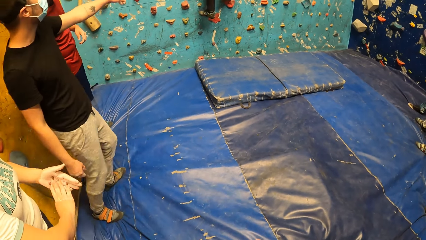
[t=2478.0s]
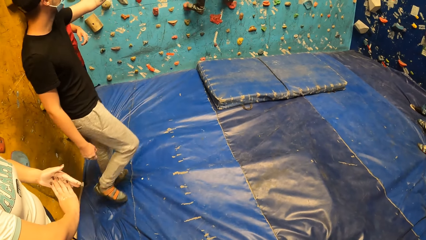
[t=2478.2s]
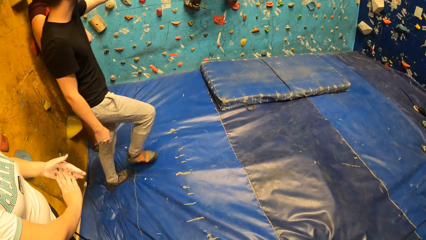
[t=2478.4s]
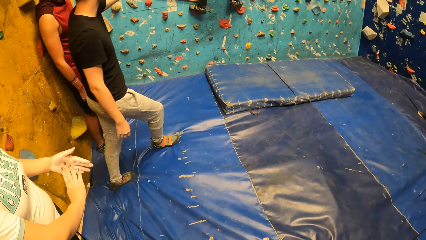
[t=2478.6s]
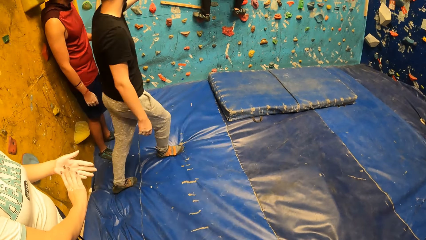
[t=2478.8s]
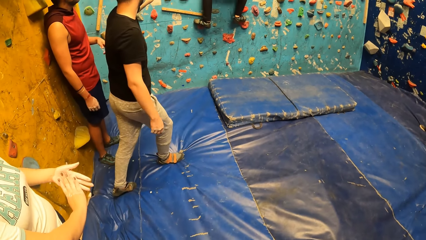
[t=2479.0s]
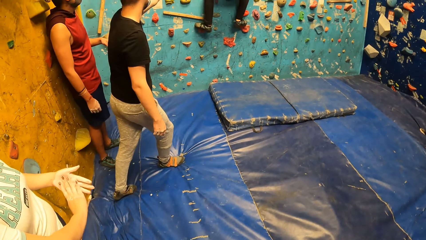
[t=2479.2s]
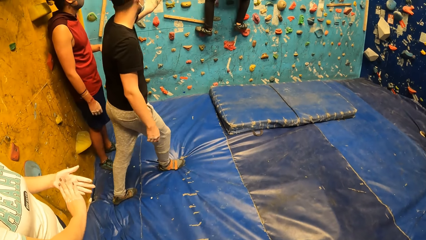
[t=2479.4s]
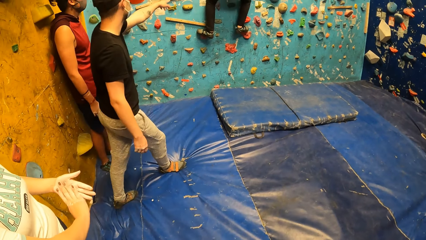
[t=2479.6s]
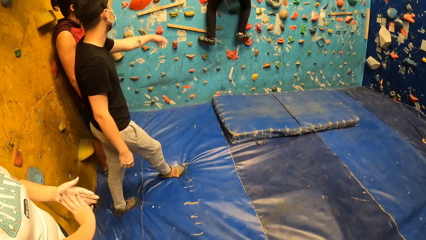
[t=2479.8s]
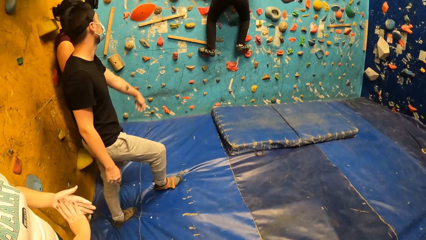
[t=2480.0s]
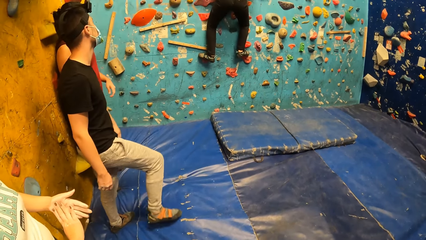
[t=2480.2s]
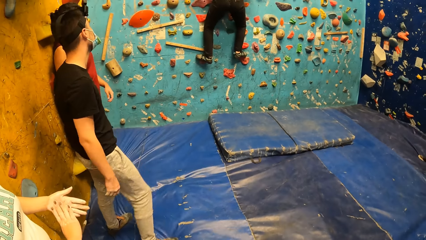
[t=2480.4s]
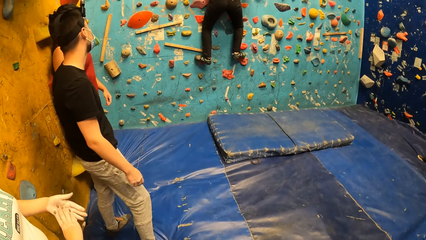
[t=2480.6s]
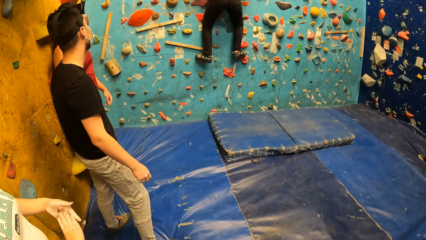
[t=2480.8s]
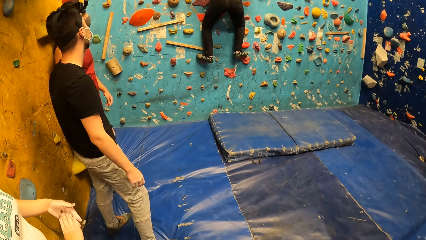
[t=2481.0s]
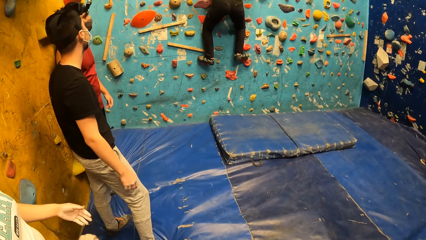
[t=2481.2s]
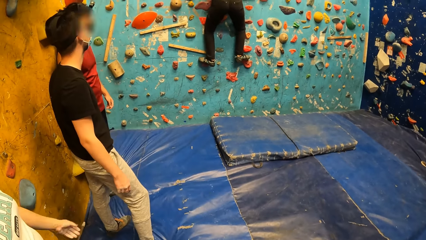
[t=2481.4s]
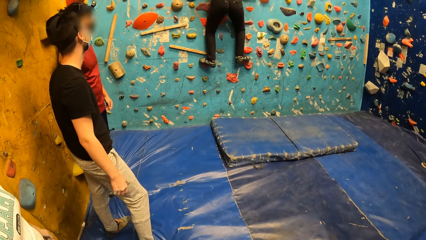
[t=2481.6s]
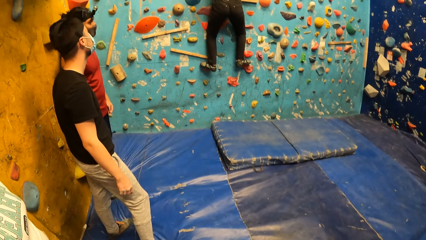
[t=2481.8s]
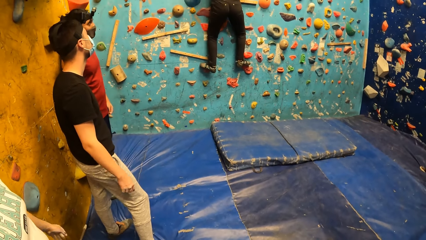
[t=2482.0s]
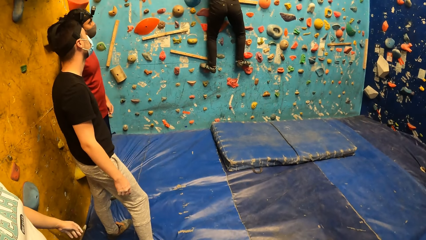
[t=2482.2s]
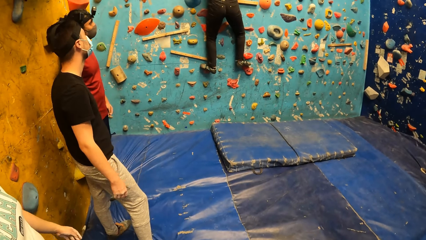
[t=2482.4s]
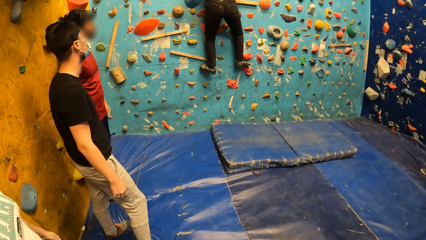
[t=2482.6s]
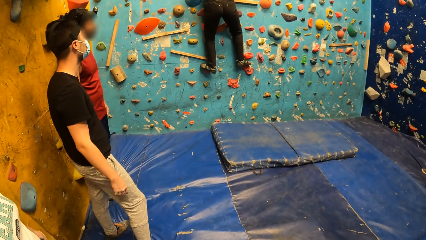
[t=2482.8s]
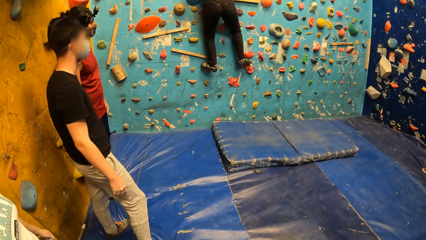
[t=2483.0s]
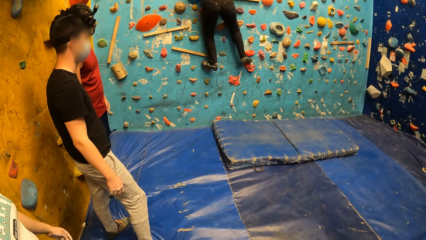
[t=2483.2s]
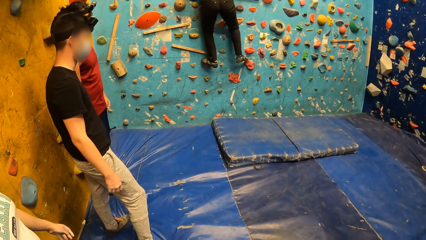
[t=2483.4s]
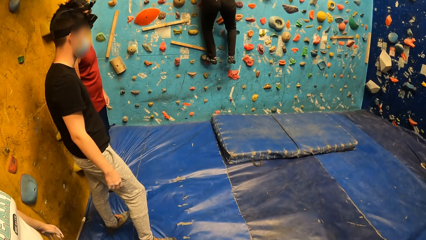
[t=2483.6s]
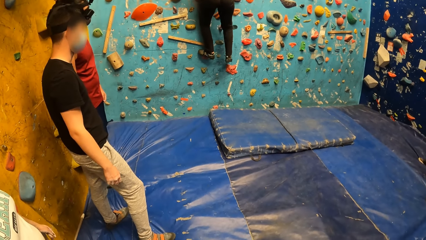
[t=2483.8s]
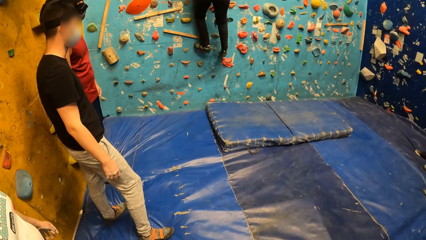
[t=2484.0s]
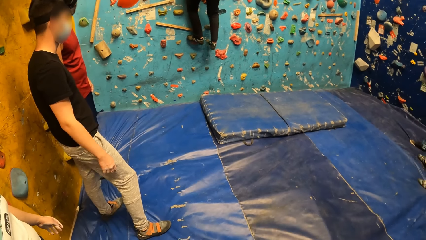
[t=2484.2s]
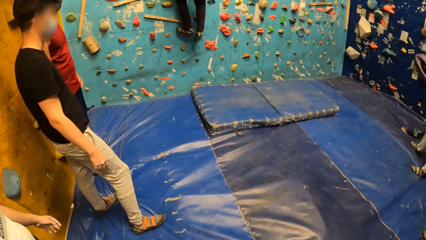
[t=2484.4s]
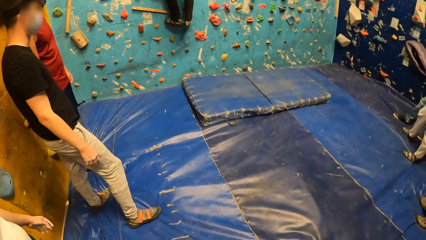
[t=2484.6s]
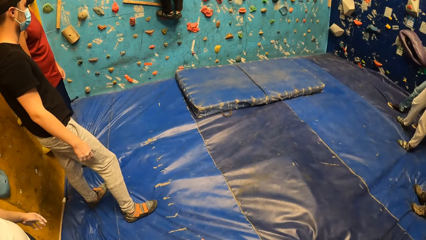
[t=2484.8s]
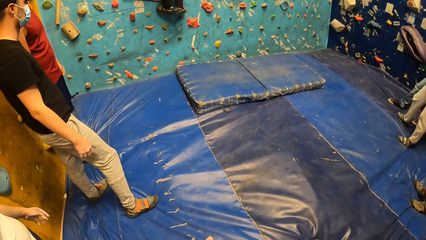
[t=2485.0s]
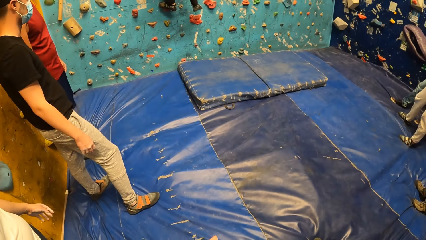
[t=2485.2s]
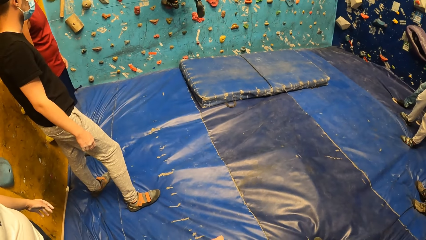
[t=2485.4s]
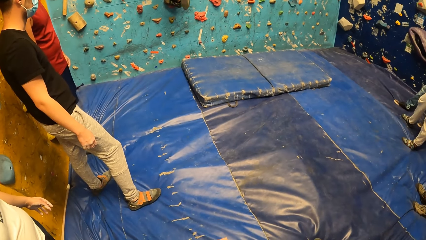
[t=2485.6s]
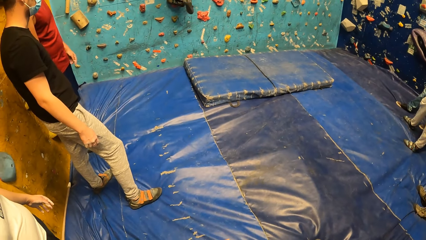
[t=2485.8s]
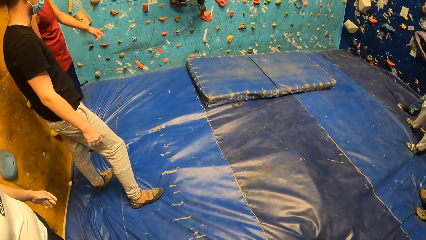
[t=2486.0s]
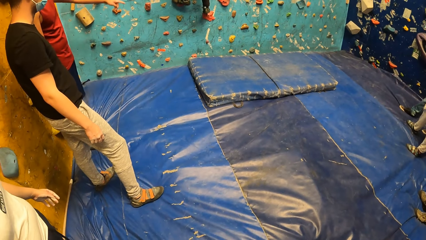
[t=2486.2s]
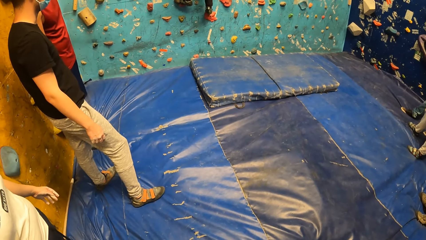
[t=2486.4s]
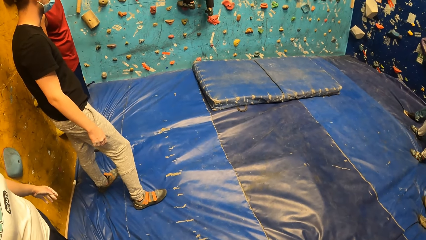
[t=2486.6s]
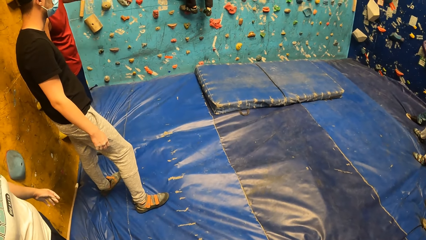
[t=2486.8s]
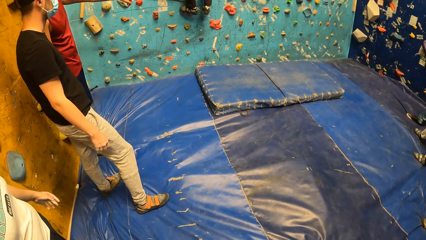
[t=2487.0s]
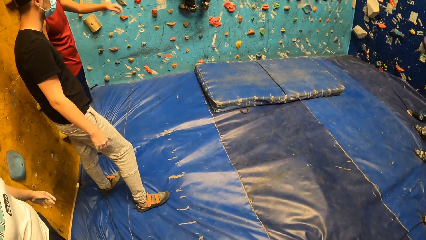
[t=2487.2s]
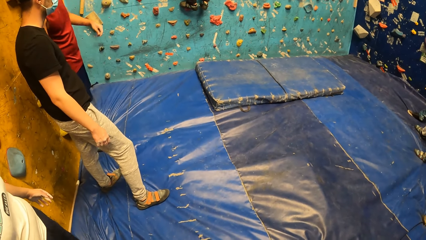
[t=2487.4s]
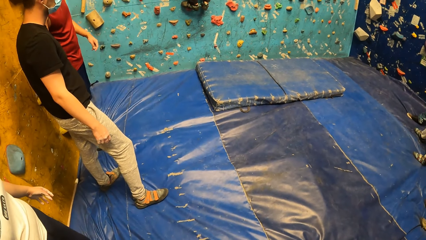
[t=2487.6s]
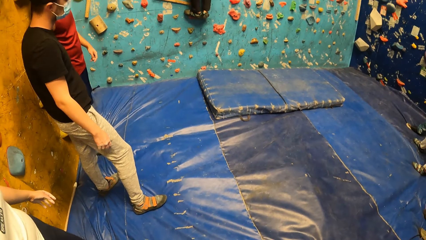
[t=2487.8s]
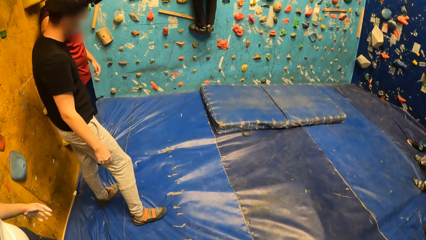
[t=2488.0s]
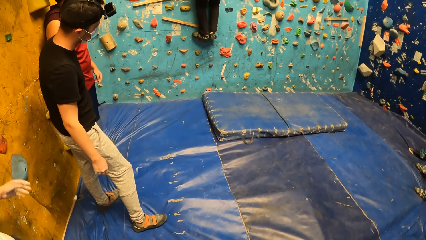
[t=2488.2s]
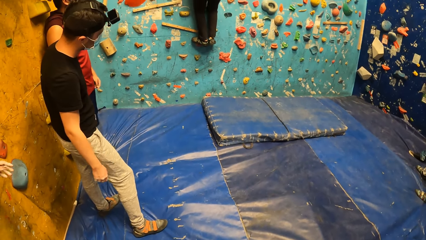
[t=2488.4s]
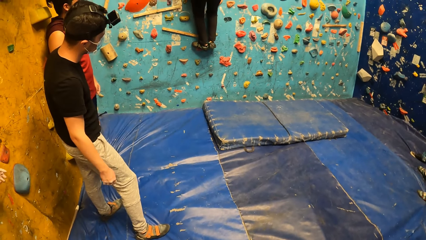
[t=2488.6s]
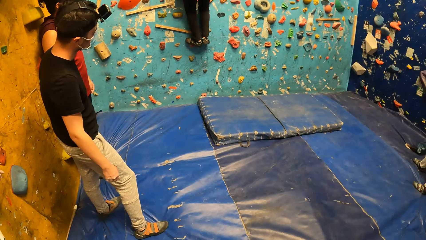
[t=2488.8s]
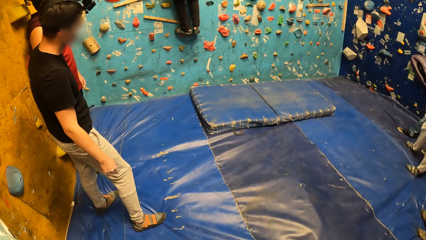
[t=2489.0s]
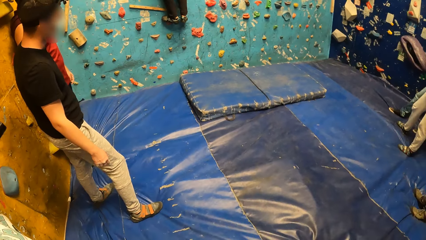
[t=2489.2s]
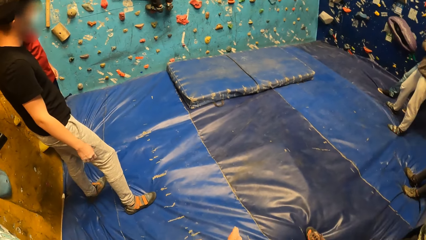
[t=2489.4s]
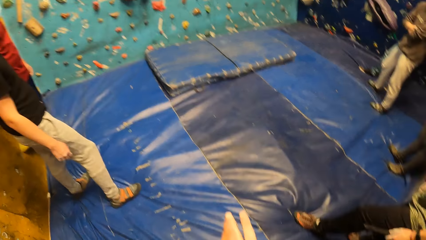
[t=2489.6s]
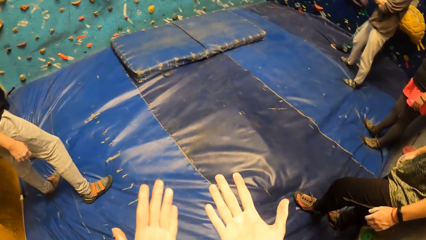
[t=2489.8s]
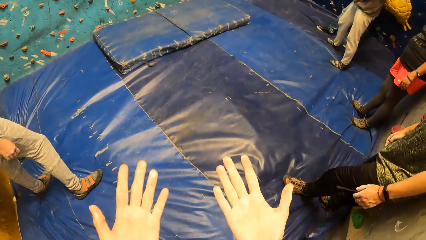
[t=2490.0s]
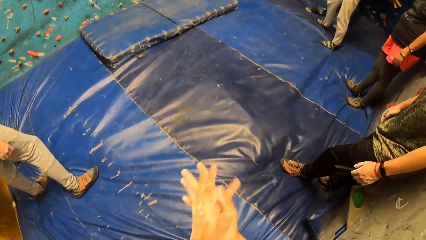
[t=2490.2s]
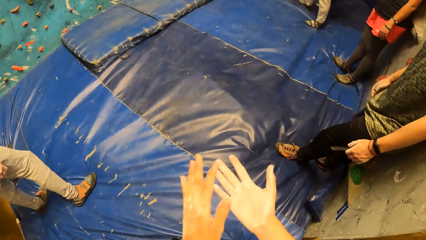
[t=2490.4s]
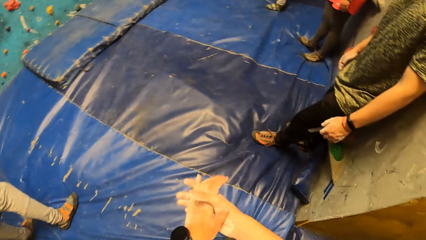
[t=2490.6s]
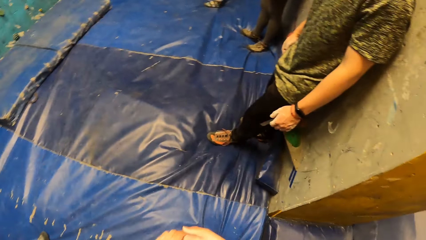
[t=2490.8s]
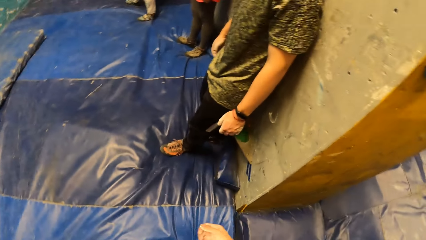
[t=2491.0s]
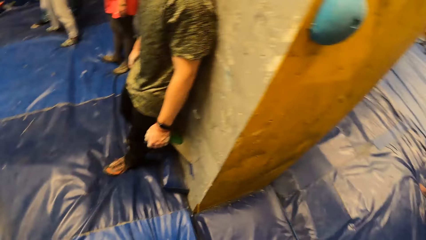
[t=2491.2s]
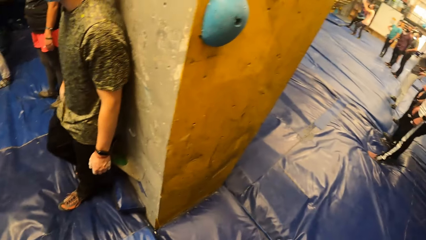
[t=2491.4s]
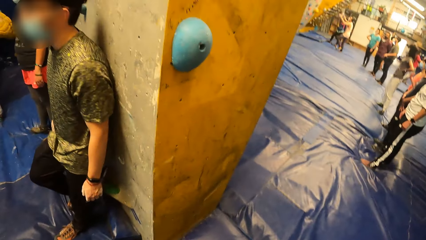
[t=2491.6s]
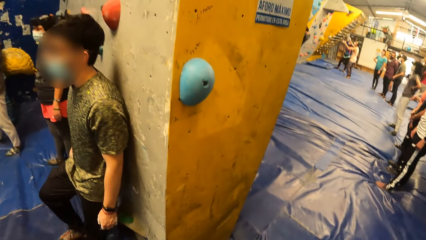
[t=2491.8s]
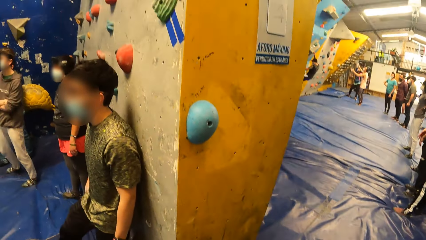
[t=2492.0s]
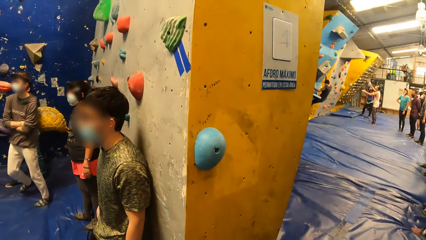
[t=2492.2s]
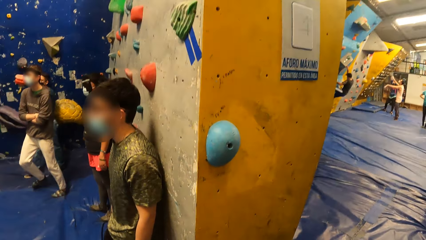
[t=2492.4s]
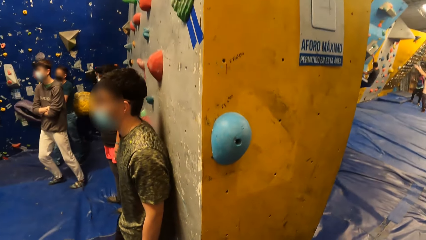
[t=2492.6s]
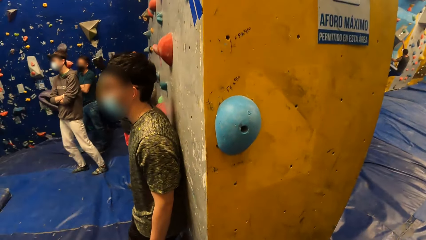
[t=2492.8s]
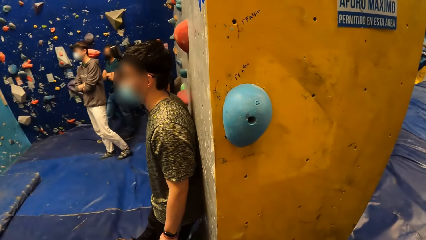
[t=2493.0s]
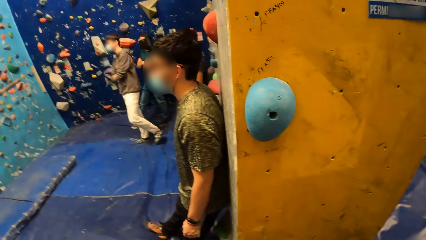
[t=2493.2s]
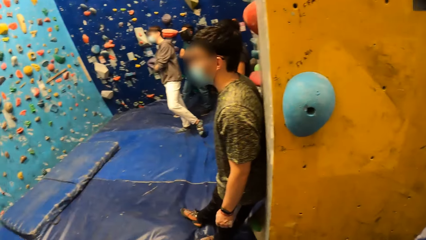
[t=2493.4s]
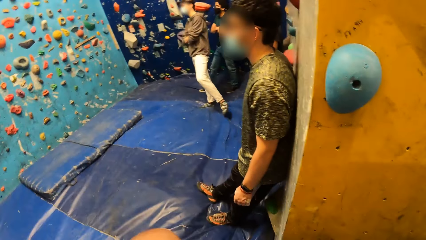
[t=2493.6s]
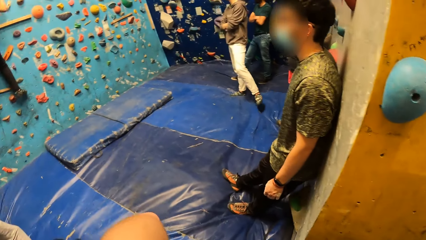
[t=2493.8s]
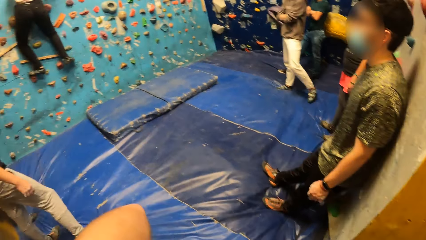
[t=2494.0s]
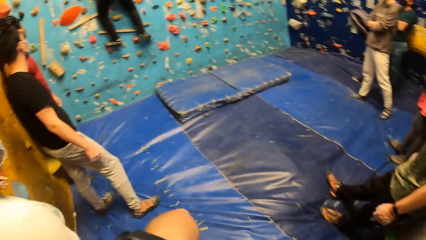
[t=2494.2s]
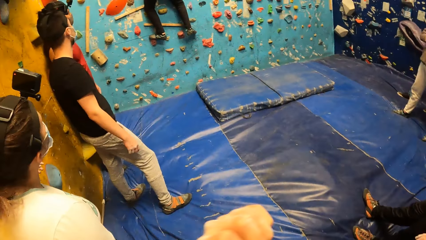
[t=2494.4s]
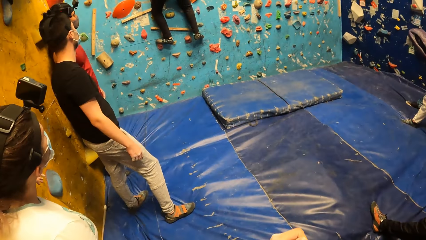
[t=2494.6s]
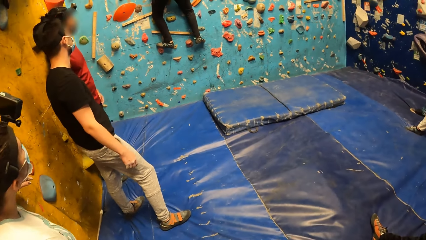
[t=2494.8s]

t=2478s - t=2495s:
The man rock climbs. The woman rock climbs.
